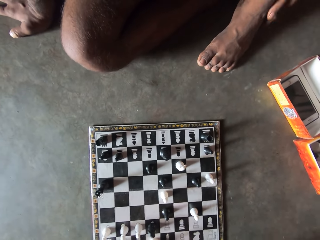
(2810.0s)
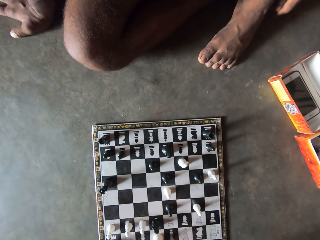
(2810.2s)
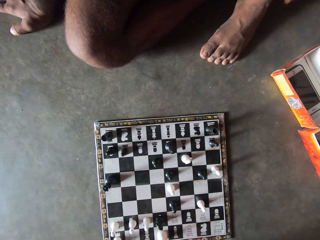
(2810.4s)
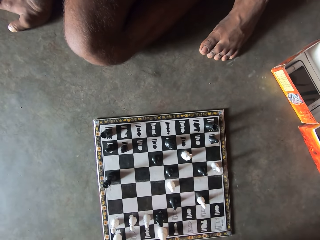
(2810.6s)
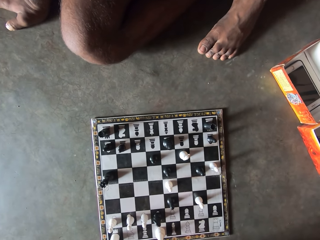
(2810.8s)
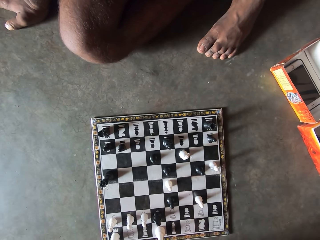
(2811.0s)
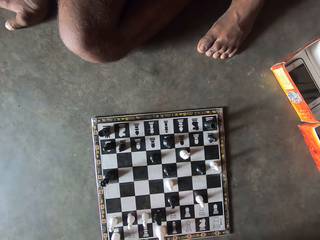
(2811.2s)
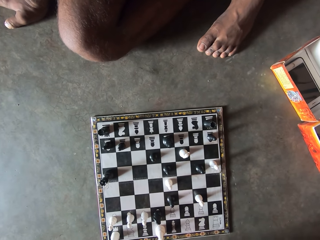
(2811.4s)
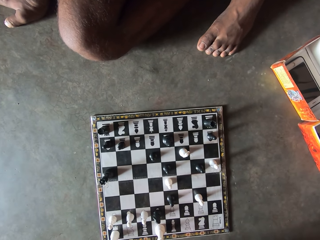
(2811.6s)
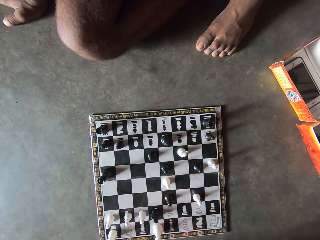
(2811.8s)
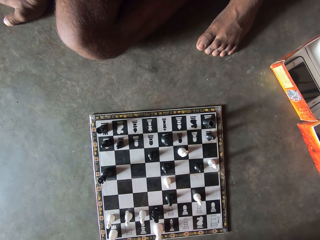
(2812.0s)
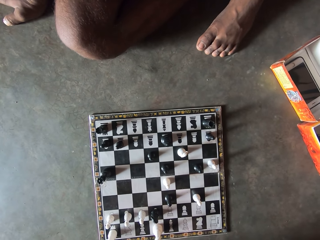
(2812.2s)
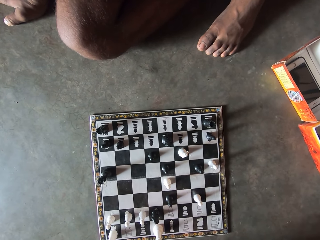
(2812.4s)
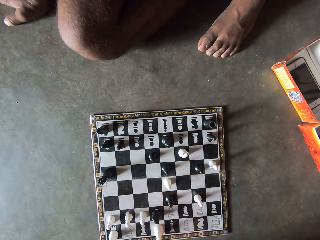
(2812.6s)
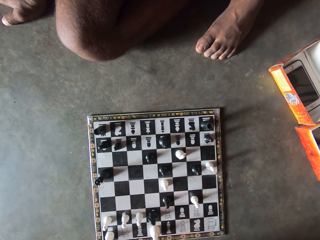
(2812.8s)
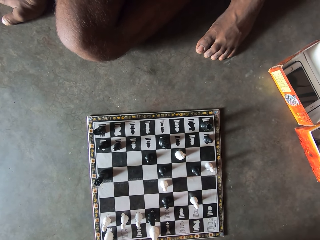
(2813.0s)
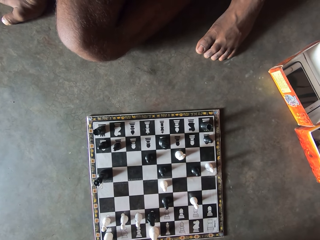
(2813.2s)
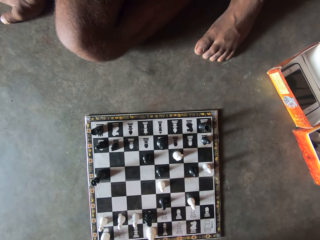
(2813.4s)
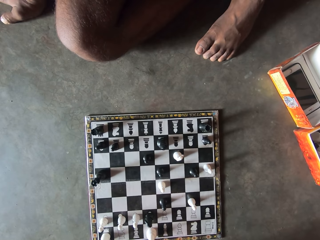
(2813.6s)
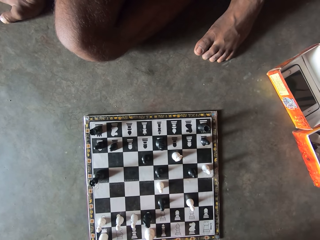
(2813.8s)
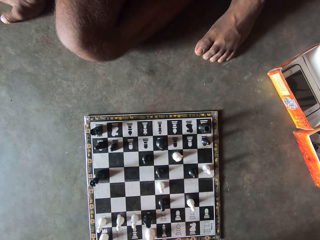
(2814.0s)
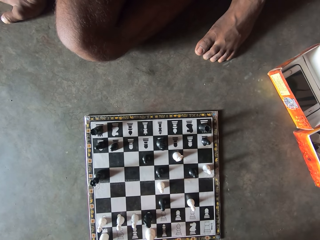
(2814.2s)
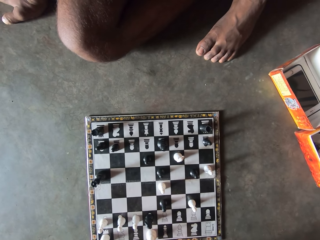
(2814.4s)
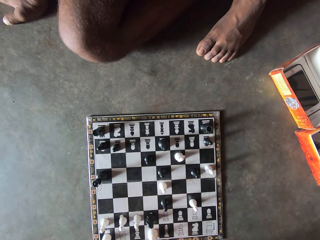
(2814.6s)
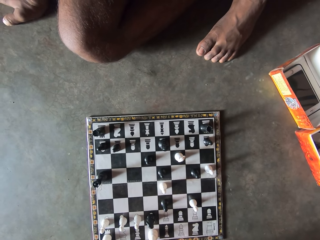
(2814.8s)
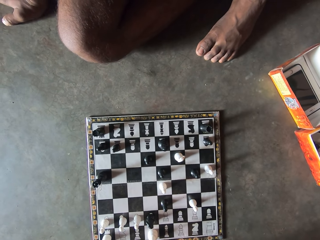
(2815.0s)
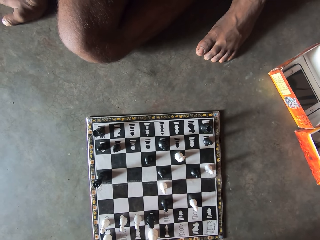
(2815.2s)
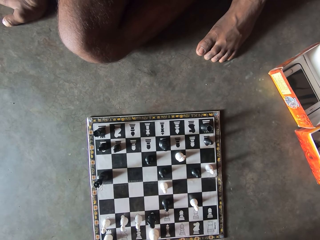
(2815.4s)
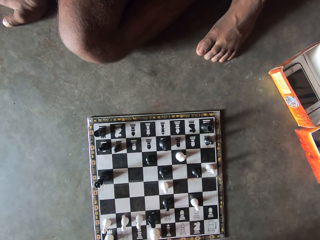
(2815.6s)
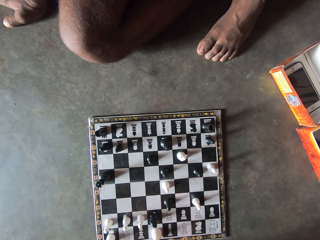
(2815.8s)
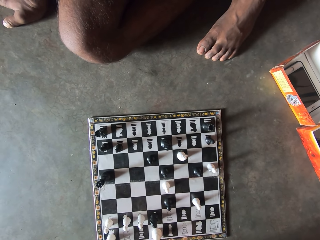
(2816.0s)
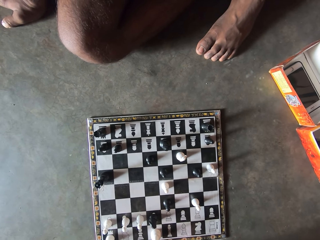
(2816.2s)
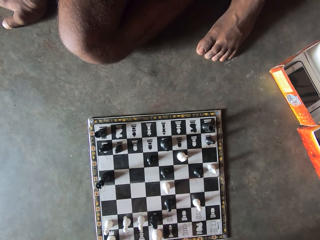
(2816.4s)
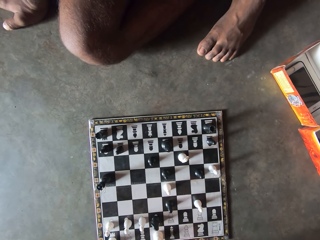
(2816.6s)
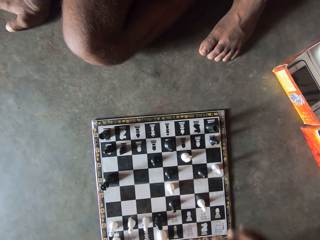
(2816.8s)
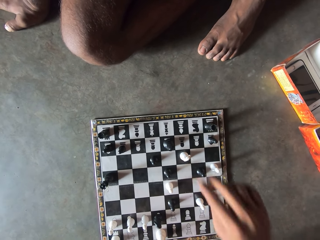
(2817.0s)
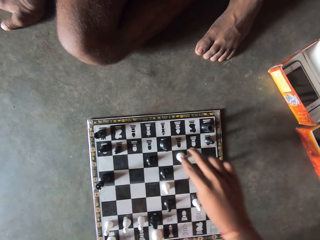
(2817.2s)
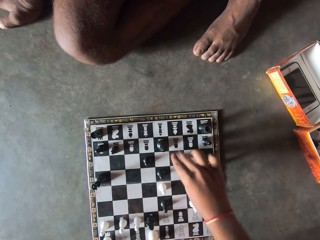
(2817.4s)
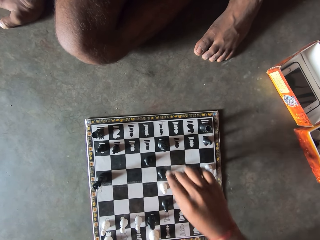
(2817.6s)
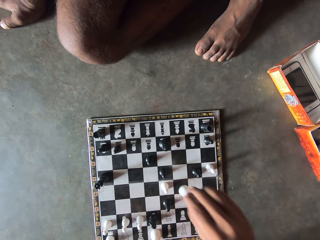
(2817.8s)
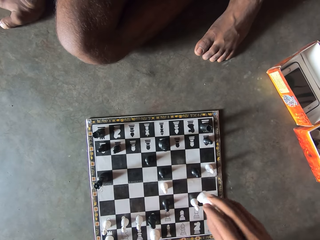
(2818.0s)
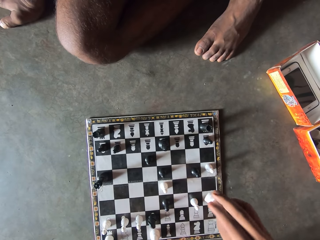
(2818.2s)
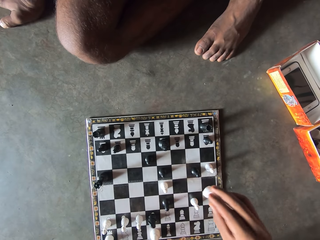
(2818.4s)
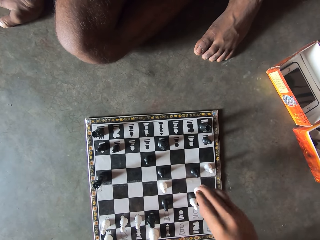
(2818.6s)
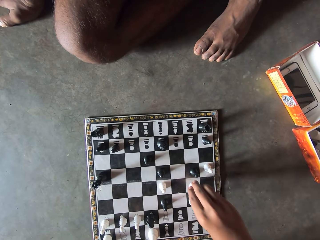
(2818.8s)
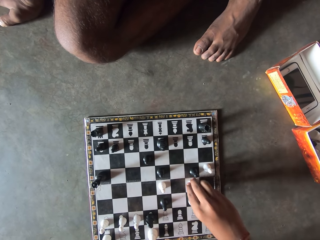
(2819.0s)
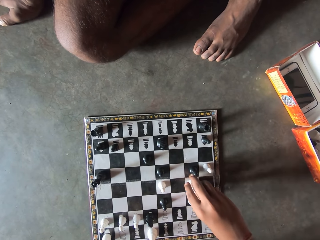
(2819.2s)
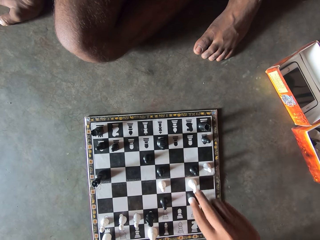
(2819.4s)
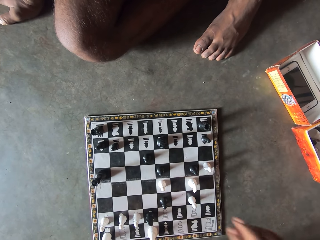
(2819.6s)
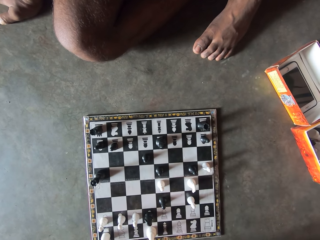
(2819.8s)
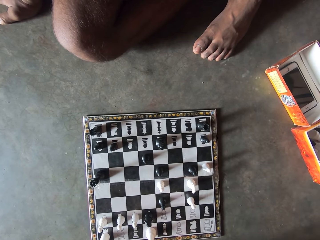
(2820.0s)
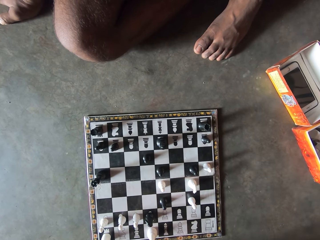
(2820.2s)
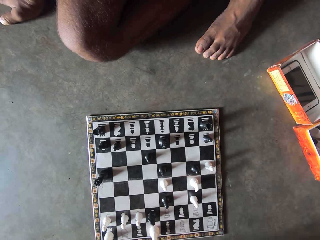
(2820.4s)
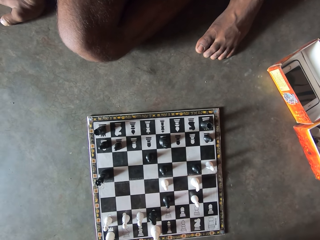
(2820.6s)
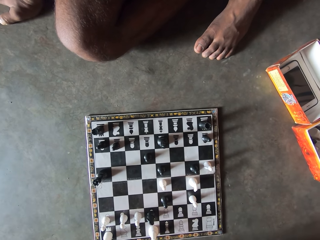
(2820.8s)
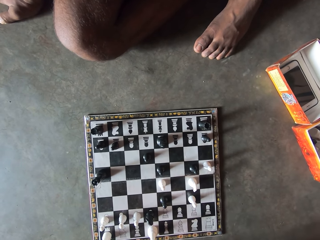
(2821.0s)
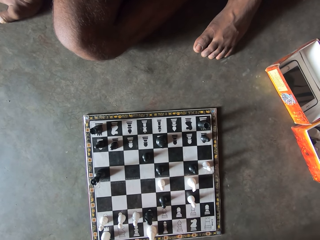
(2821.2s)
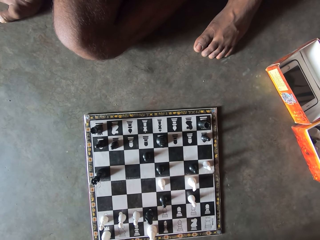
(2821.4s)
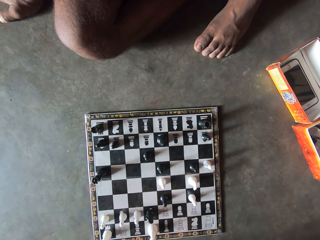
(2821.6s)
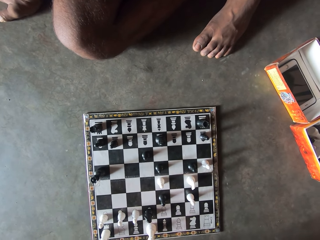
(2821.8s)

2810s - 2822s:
A man moves his hand. The camera wearer holds a chess pawn. They pick up a white chess piece from the chess board. They drop the white chess piece on the chess board. They move the chess pawn.

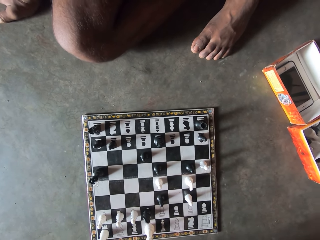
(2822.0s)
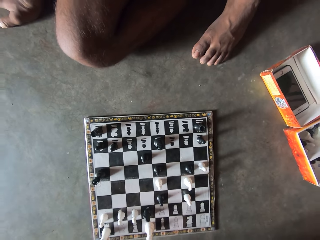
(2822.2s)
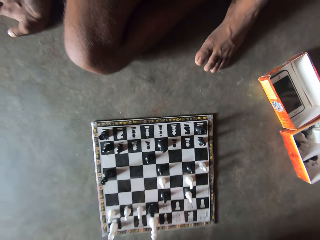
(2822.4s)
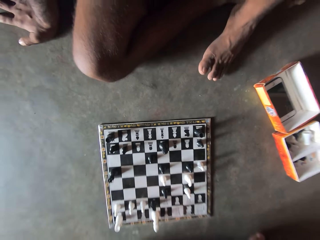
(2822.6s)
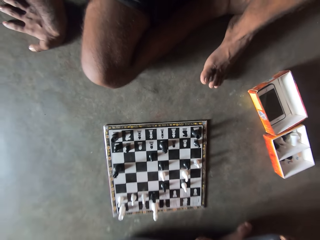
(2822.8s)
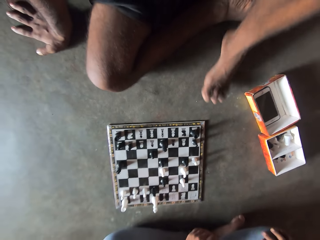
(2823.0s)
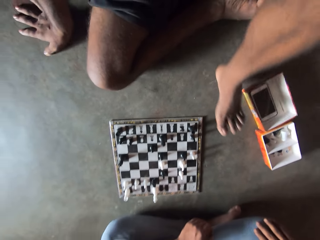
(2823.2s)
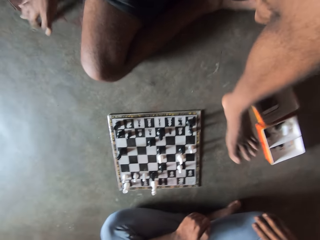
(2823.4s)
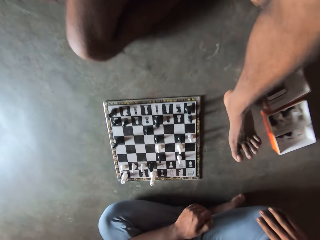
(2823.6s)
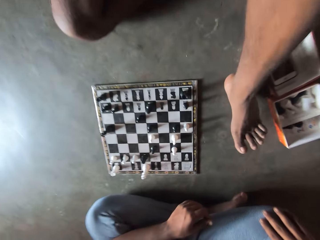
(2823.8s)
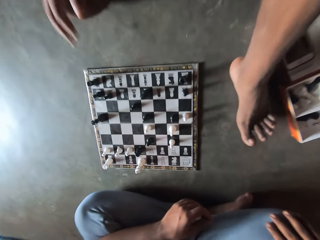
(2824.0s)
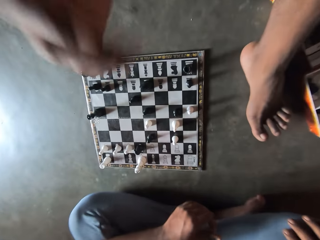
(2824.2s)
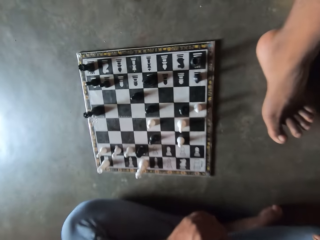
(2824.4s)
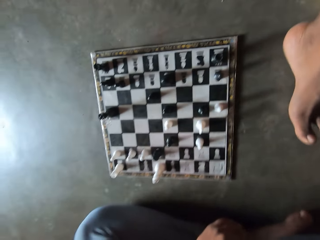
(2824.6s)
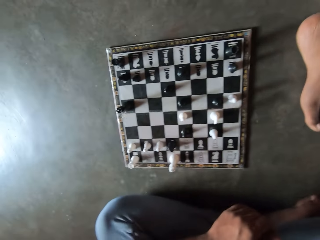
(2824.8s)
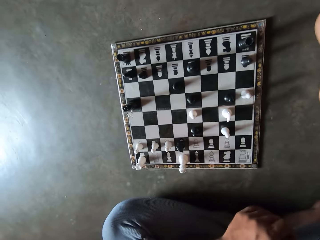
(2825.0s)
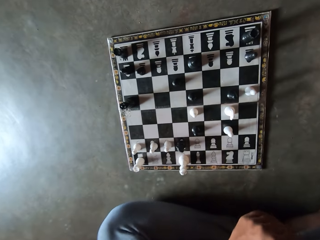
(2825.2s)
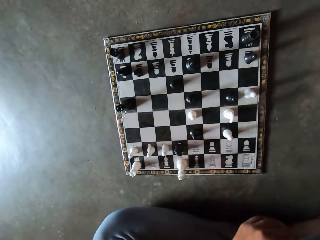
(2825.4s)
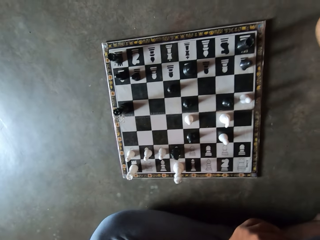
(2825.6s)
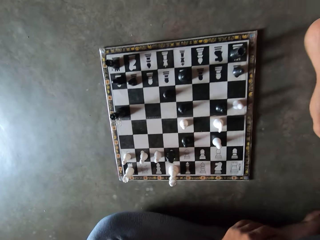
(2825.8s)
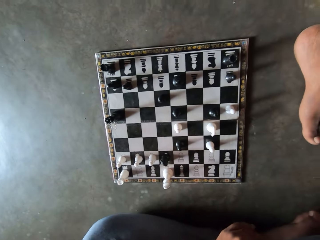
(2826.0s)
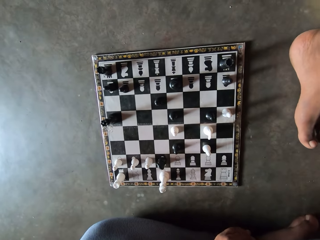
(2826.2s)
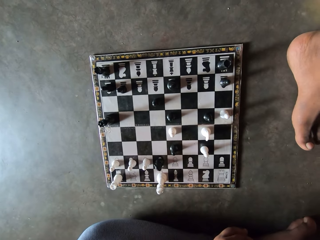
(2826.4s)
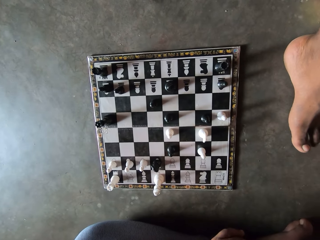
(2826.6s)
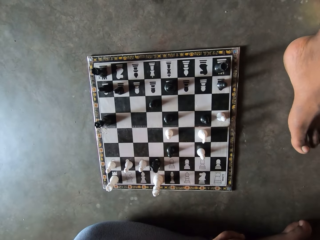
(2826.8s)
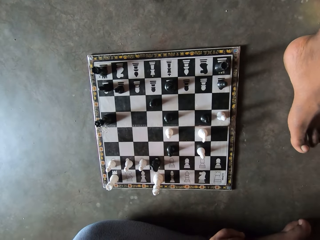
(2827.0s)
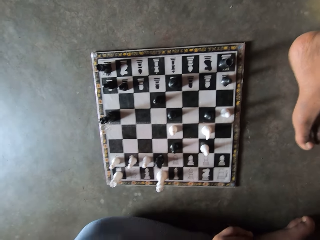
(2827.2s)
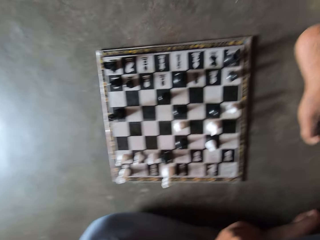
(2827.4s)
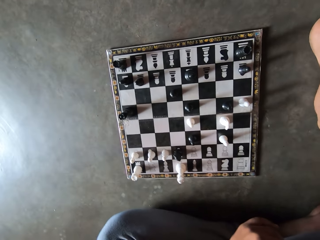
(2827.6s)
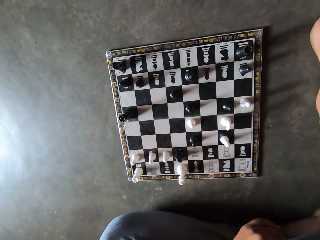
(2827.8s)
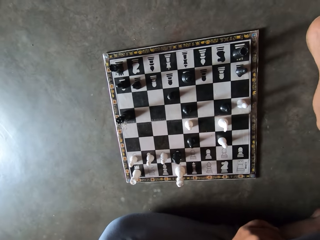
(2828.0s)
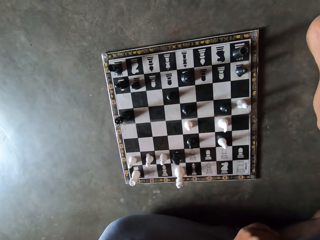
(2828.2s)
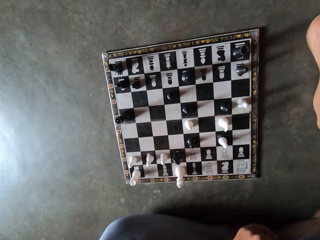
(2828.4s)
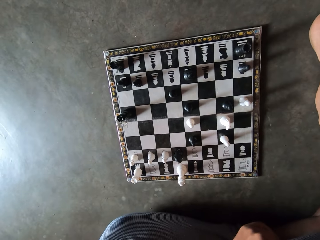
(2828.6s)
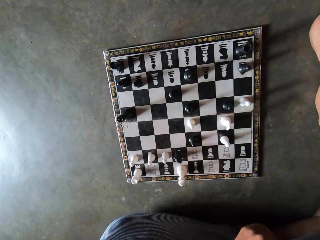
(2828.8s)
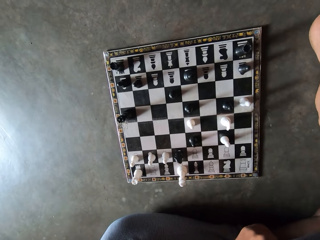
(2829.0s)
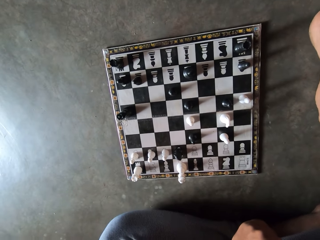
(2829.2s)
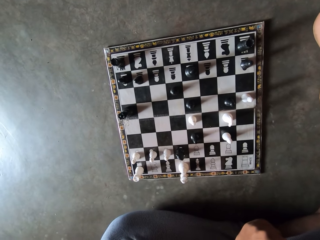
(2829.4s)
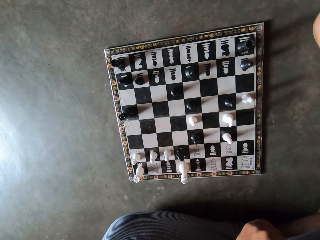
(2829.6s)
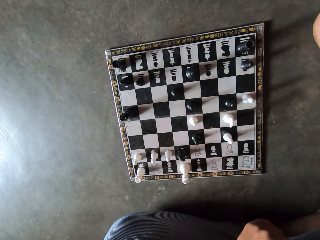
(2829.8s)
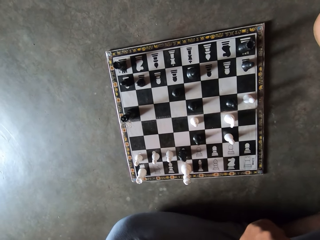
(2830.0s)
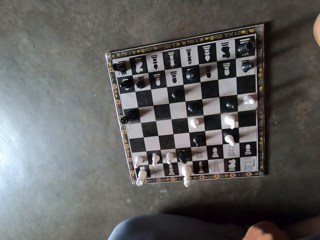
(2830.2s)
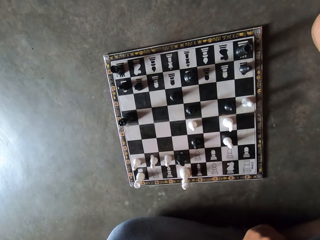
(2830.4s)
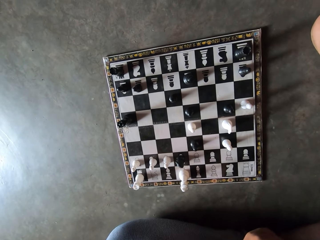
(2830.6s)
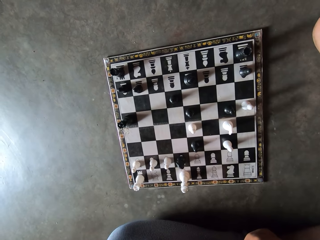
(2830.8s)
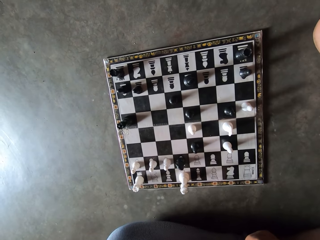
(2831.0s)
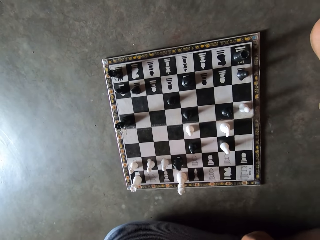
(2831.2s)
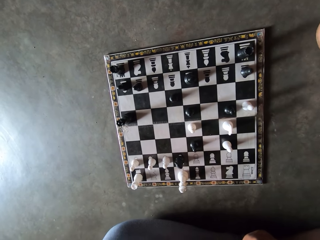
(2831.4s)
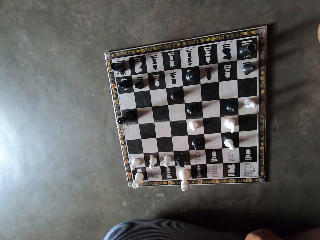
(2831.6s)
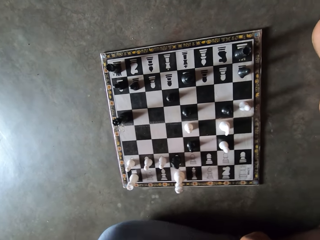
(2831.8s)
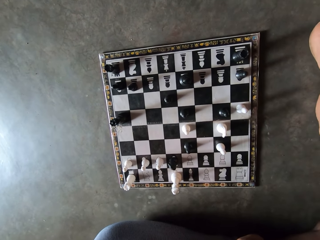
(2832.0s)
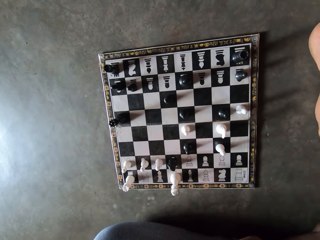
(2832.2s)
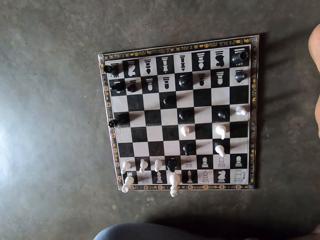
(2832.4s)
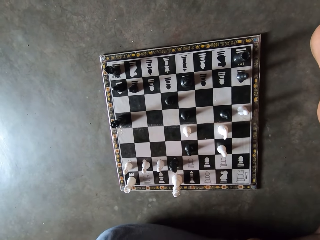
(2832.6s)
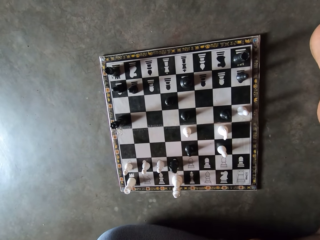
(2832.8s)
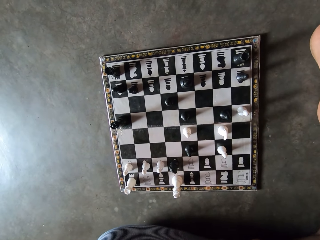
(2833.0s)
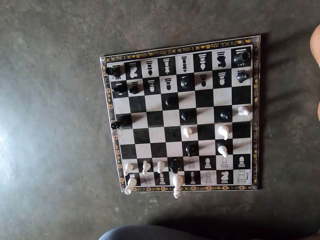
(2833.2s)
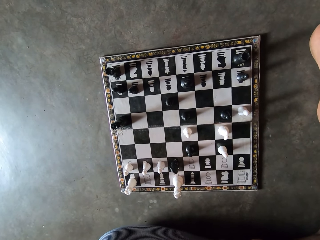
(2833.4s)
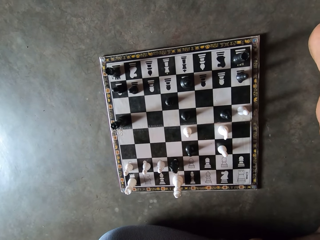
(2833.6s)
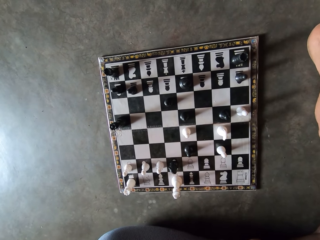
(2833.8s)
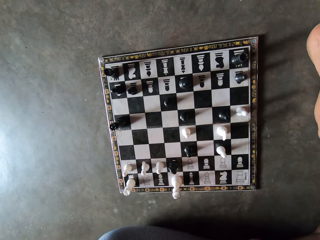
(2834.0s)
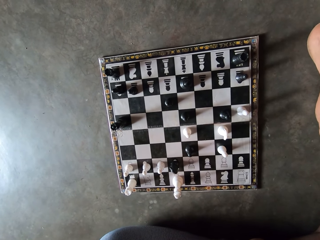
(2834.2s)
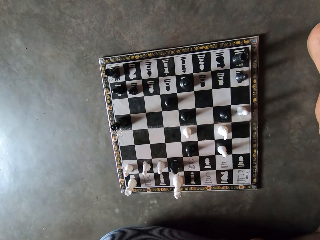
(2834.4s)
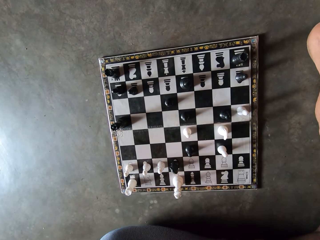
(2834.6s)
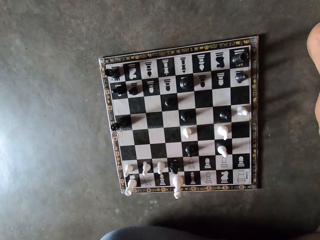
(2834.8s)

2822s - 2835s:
A man moves his leg and raises up his hand. The man looks at the chessboard.
